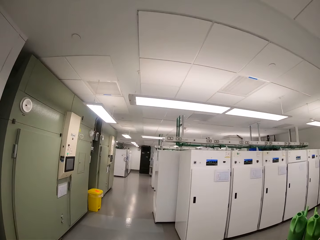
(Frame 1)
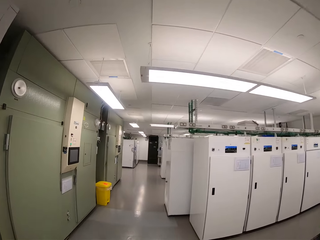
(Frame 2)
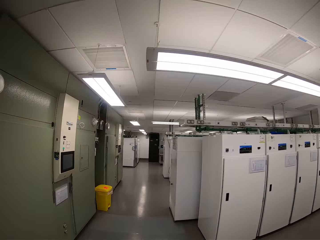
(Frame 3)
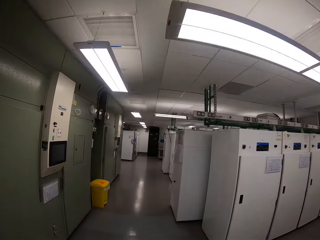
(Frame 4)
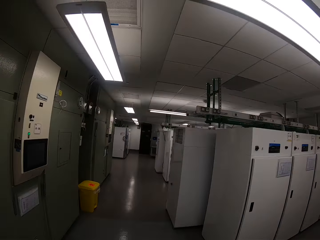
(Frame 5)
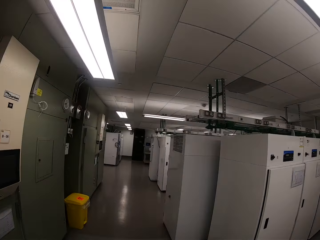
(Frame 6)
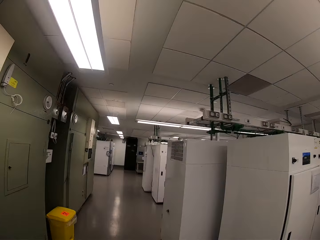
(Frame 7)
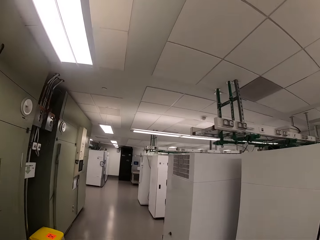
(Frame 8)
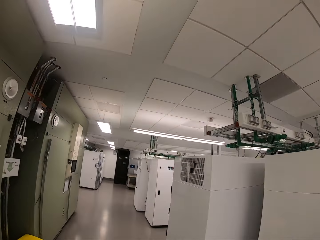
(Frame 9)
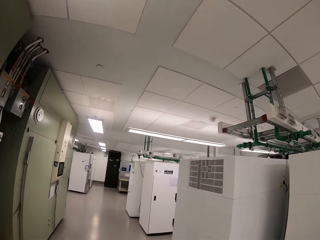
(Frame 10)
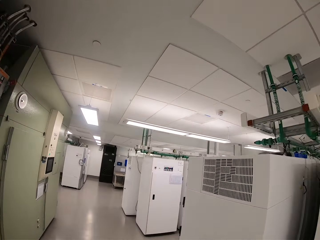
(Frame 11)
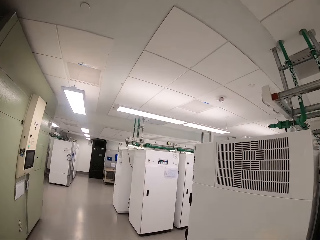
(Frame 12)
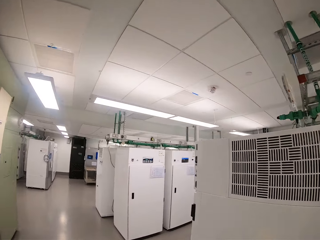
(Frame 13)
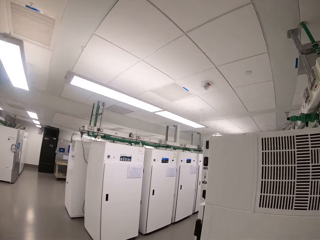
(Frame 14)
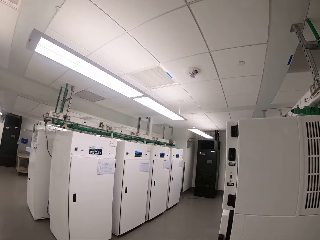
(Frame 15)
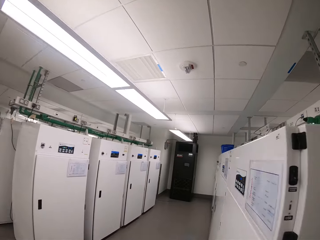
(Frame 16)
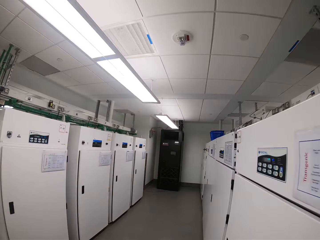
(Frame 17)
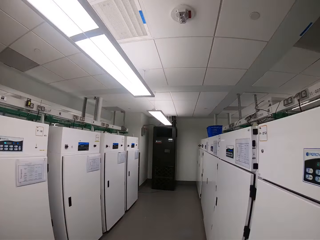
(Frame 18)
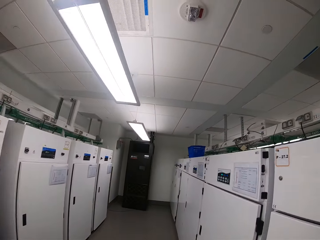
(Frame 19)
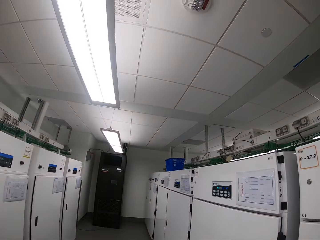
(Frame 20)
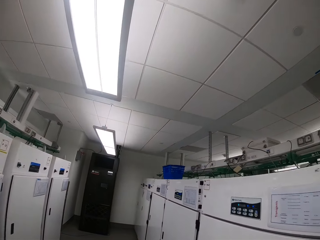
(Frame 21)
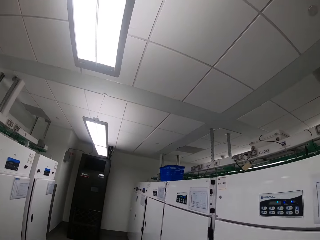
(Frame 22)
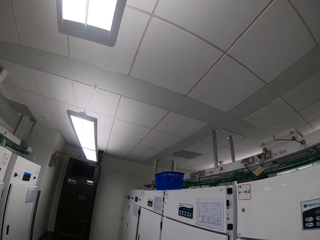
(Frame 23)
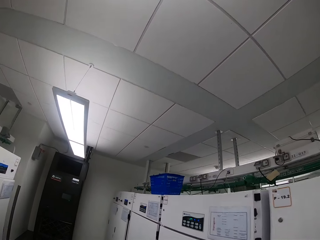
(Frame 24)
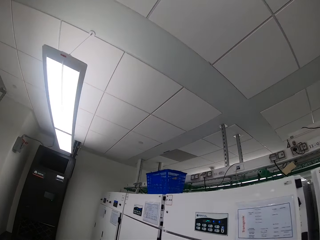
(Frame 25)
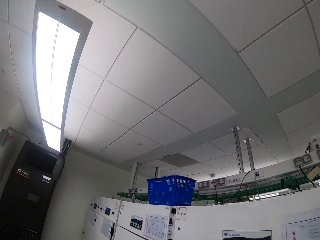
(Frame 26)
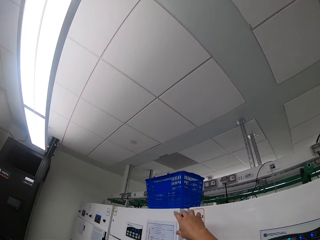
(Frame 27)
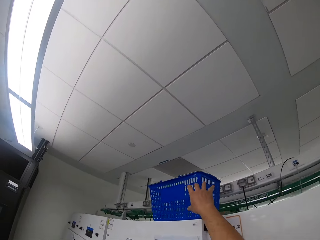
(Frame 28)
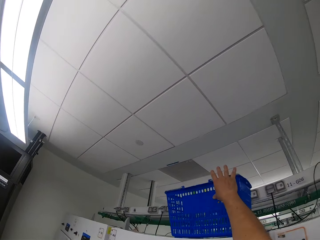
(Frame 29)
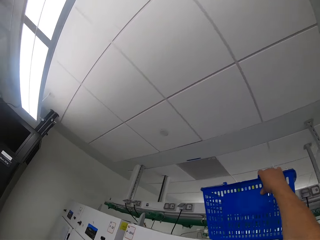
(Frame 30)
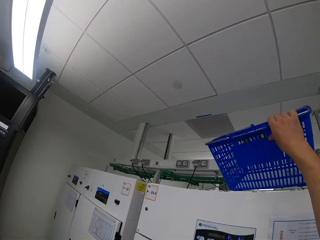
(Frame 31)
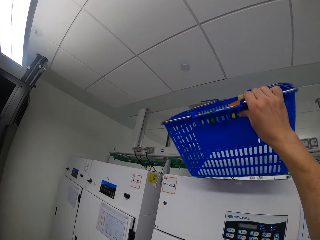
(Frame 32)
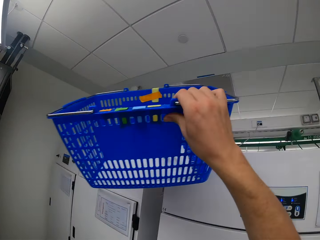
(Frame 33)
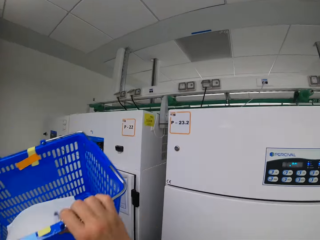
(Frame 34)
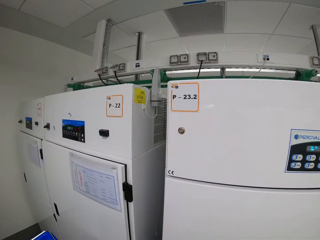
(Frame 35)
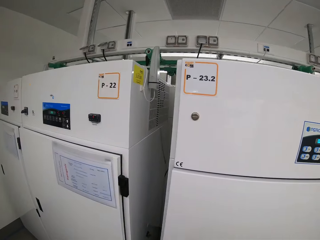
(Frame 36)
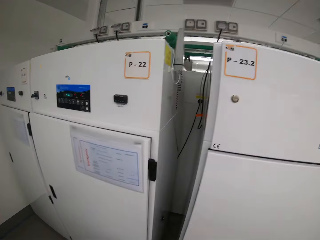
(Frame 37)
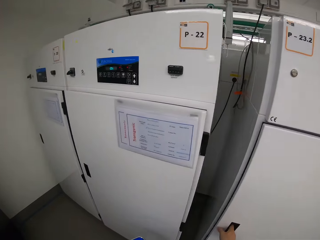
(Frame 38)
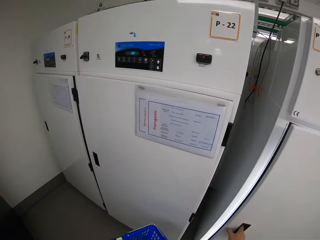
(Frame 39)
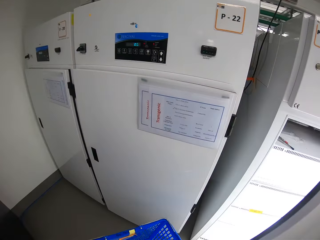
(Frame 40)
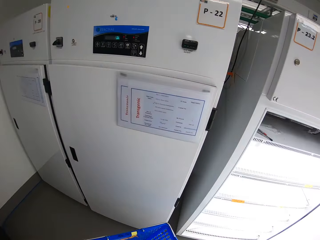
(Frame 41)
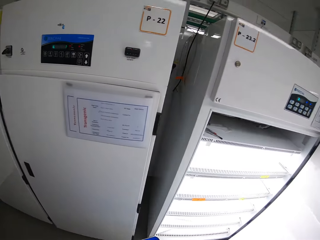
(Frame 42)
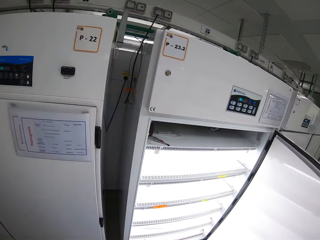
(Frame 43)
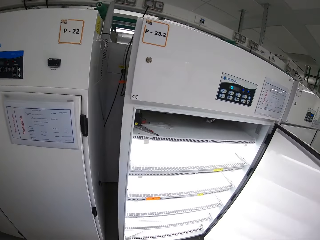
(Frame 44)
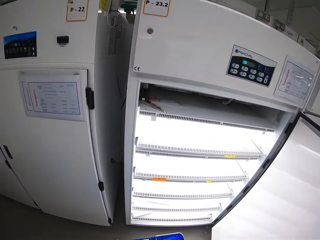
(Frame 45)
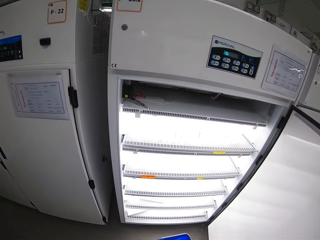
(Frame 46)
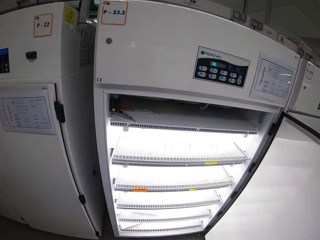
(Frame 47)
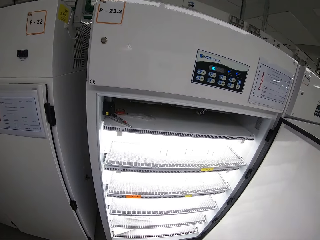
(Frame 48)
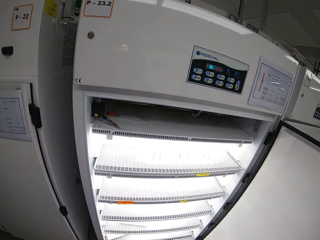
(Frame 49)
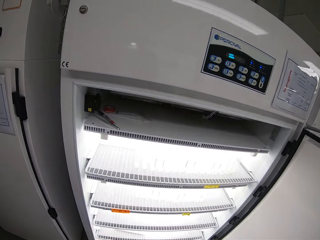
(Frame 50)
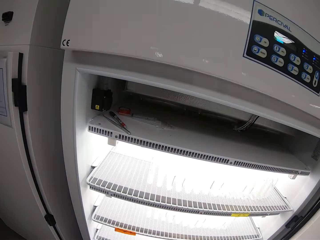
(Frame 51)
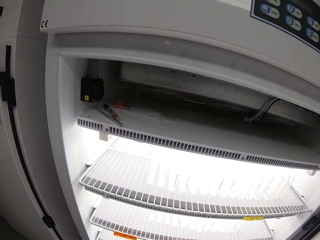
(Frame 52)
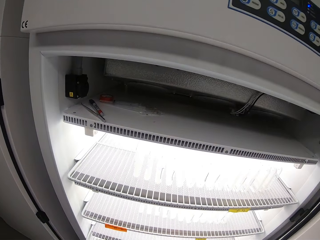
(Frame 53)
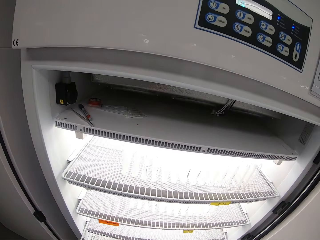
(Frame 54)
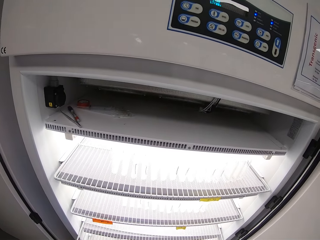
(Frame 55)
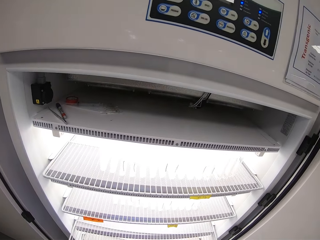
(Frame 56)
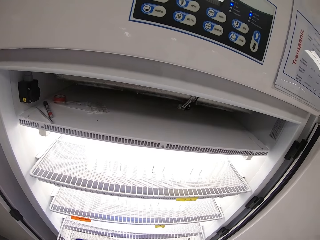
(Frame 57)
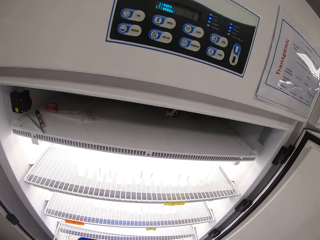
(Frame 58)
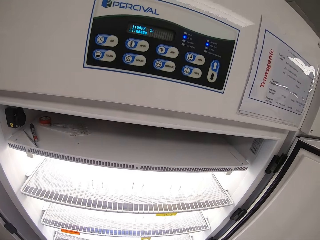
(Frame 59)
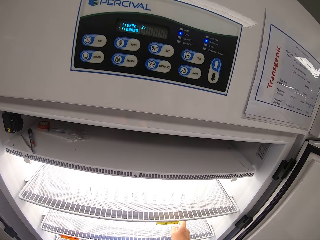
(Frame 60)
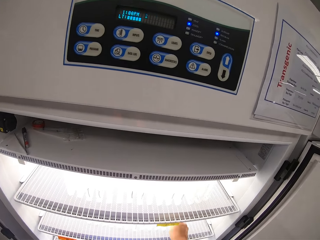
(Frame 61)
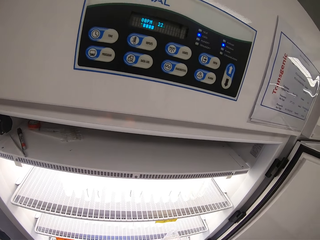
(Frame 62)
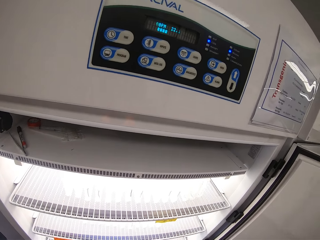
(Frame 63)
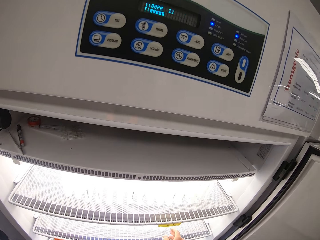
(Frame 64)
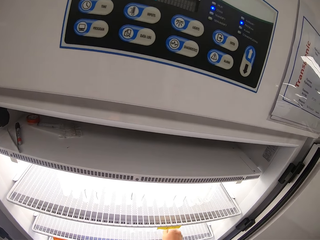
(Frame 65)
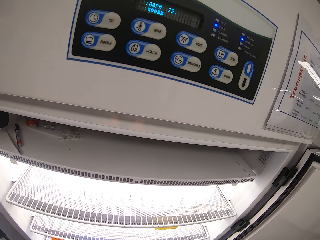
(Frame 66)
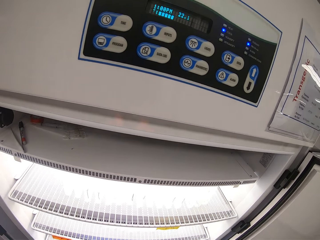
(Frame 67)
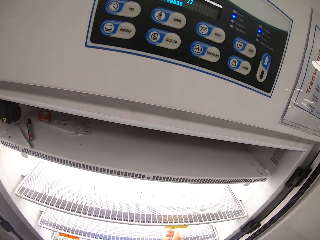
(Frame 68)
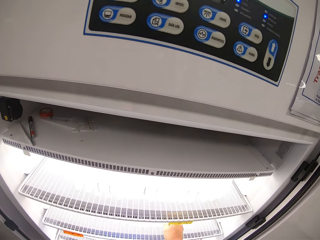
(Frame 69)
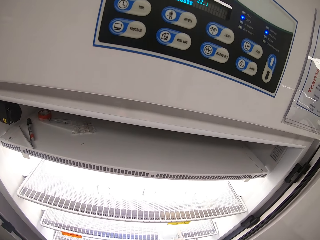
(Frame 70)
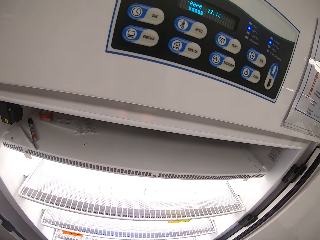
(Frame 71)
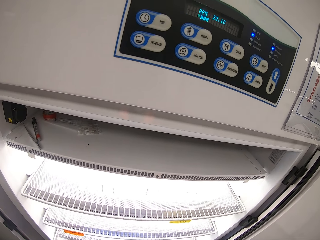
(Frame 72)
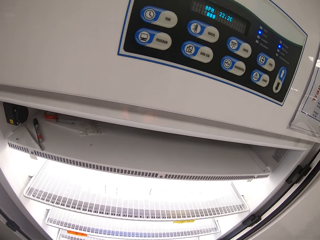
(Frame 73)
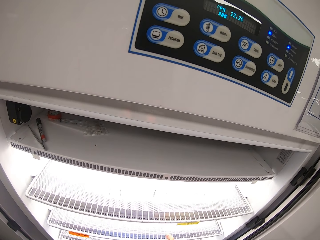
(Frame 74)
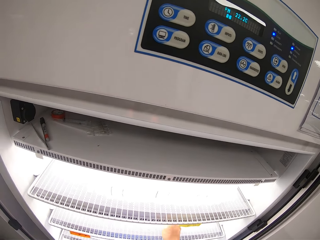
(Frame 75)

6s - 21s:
The camera wearer walks towards a blue basket on top of a medical refrigerator or fridge. He picks the blue basket from the top of the medical refrigerator with his right hand. He passes the blue basket to his left hand. He opens the medical refrigerator with his right hand. He stares at the fridge. He pulls the medical refrigerator lower shelf with his left hand. He places the blue basket on the medical refrigerator lower shelf with his left hand. He removes a drug from the medical refrigerator with his right hand. He puts the drug in the blue basket with his right hand. He removes a drug from the medical refrigerator with his right hand. He puts the drug in the blue basket with his right hand.

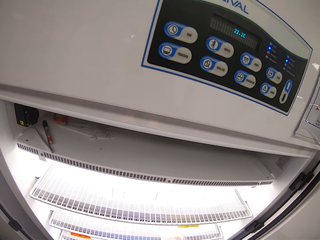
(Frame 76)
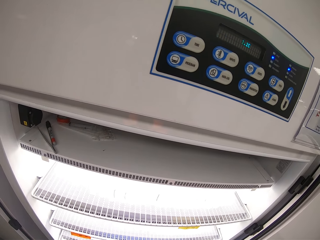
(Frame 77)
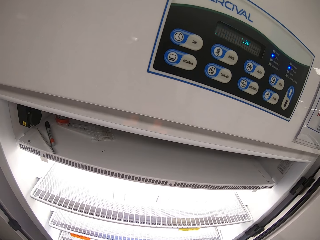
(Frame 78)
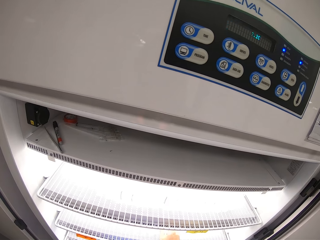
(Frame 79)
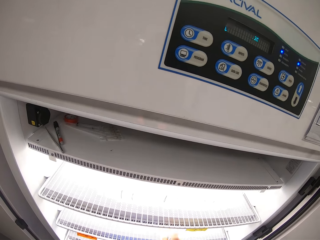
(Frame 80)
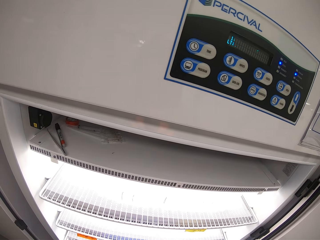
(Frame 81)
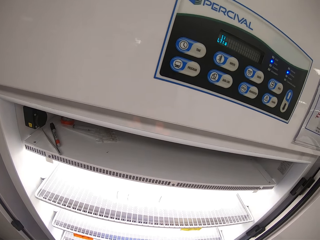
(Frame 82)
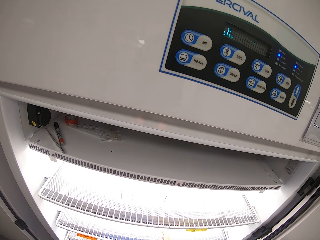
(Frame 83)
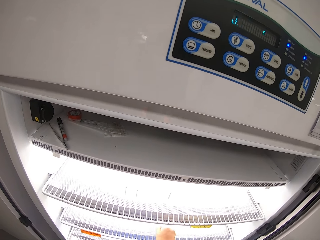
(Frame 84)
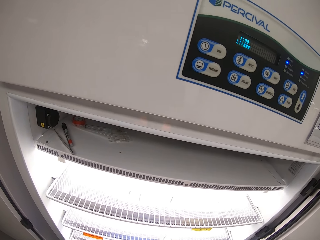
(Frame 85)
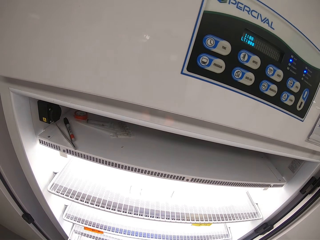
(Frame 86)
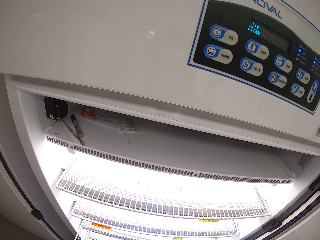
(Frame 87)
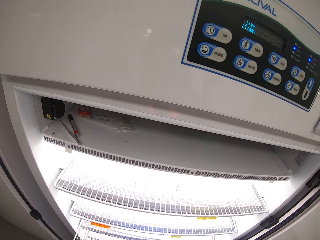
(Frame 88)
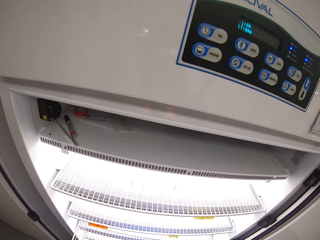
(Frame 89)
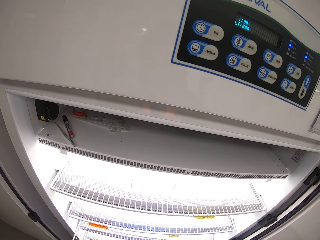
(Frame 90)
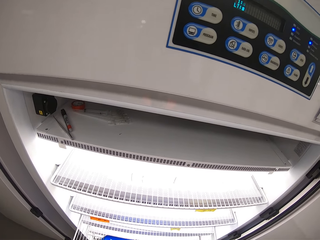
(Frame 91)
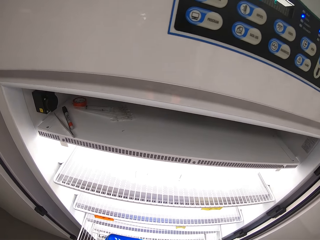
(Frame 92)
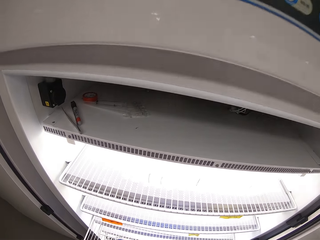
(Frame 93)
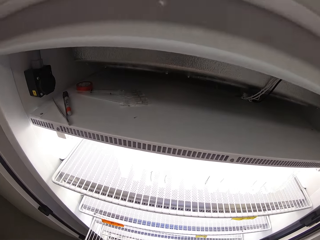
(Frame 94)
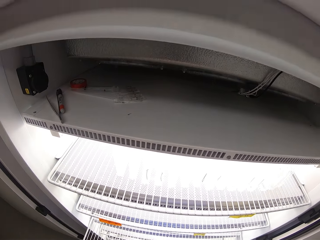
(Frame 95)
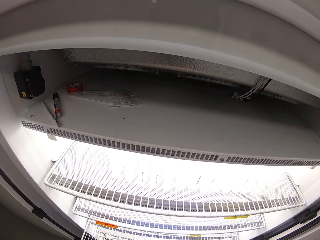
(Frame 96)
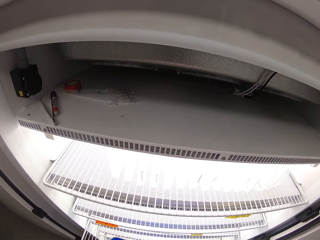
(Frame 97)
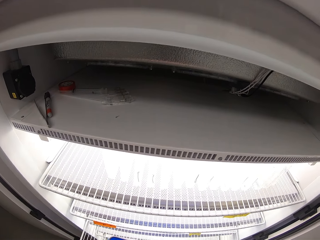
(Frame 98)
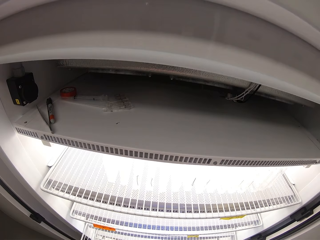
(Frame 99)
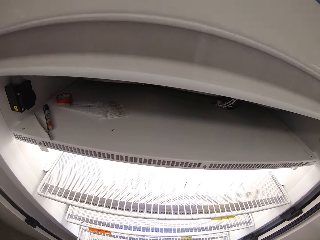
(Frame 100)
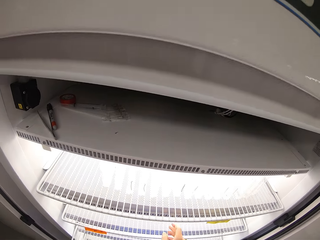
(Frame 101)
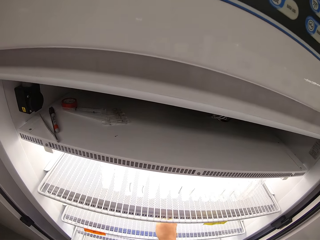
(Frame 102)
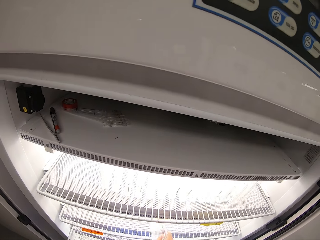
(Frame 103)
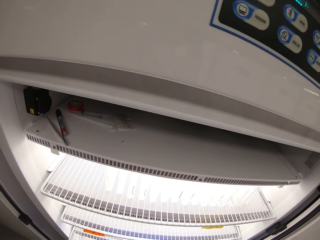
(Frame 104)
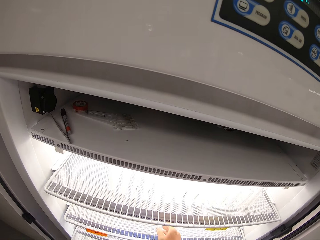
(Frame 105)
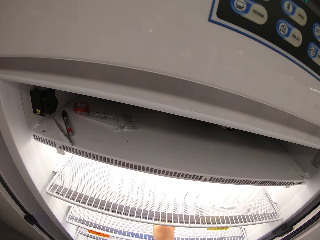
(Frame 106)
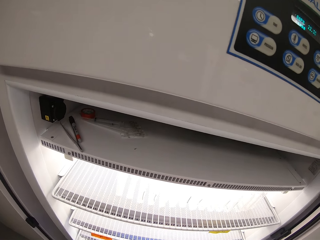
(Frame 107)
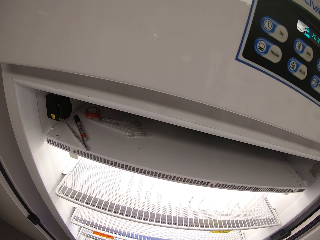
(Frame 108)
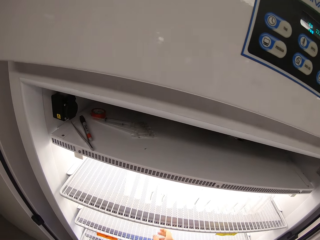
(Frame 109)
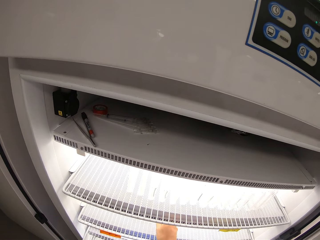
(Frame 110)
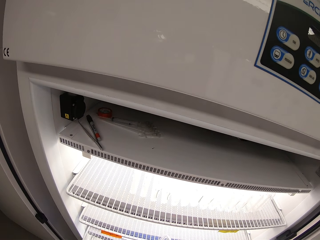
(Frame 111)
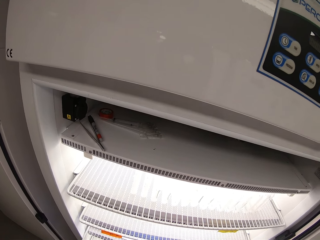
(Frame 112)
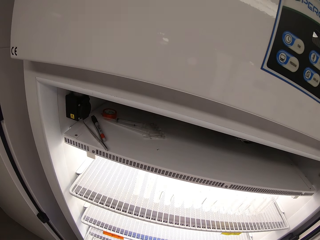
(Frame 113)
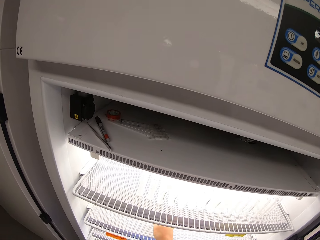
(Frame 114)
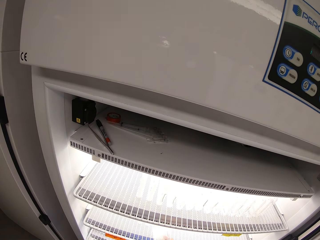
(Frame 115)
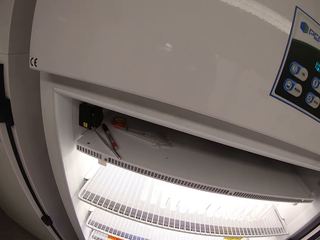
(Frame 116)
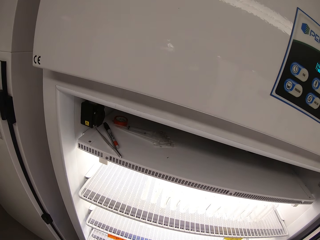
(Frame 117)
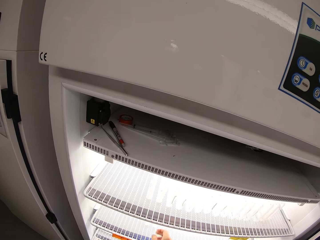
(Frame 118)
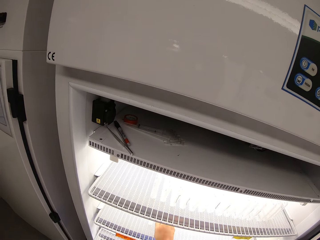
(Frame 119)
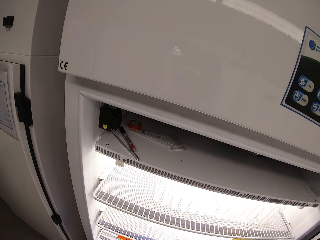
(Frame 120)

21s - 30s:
The camera wearer removes a drug from the medical refrigerator with his right hand. He puts the drug in the blue basket with his right hand. He removes a drug from the medical refrigerator with his right hand. He puts the drug in the blue basket with his right hand. He removes a drug from the medical refrigerator with his right hand. He puts the drug in the blue basket with his right hand. He removes a drug from the medical refrigerator with his right hand. He puts the drug in the blue basket with his right hand. He removes a drug from the medical refrigerator with his right hand. He puts the drug in the blue basket with his right hand. He removes a drug from the medical refrigerator with his right hand. He puts the drug in the blue basket with his right hand.
